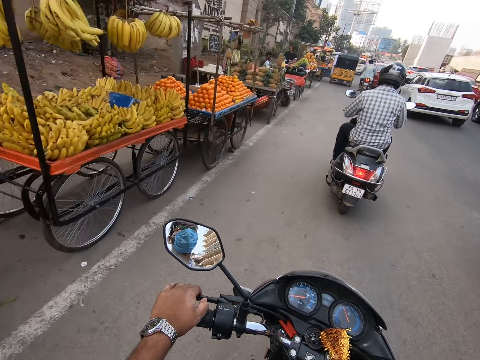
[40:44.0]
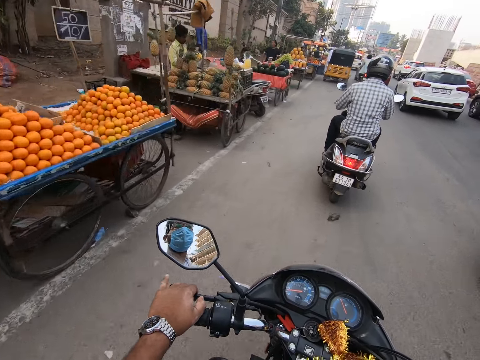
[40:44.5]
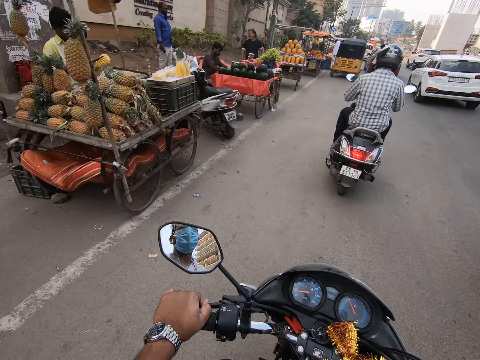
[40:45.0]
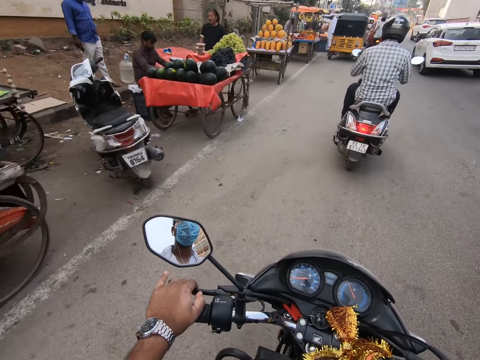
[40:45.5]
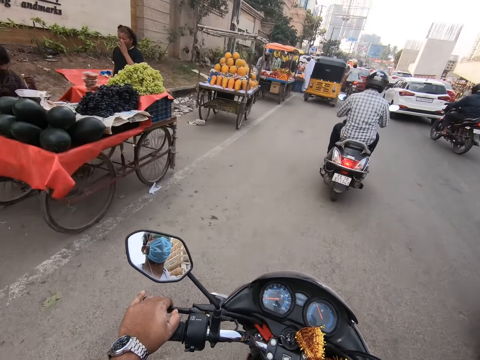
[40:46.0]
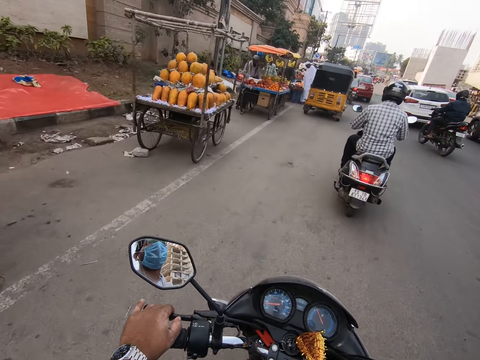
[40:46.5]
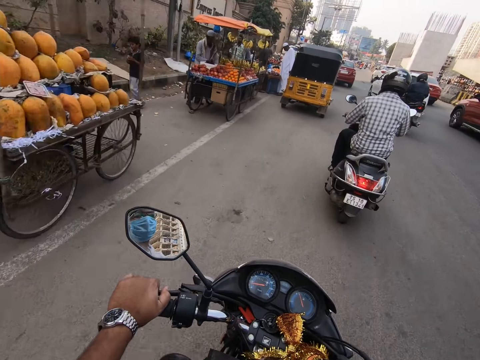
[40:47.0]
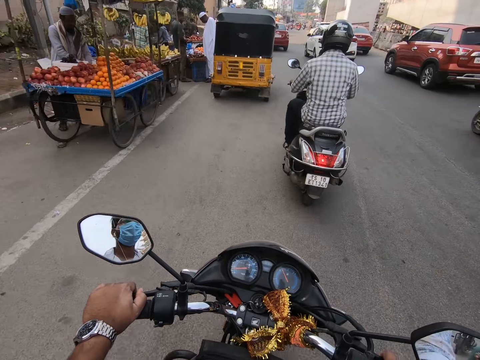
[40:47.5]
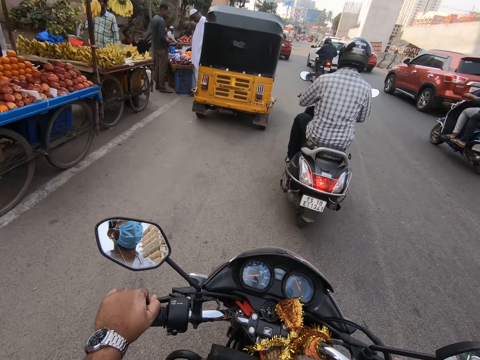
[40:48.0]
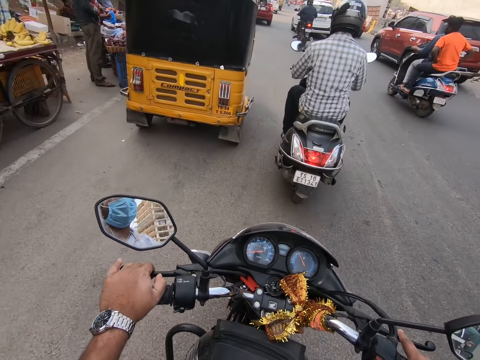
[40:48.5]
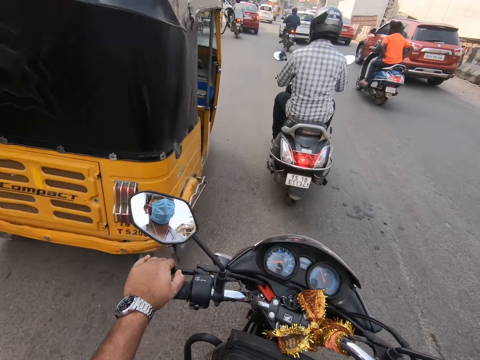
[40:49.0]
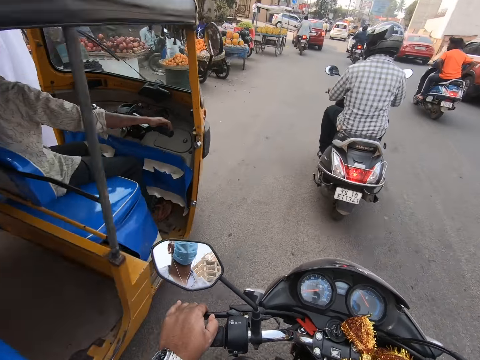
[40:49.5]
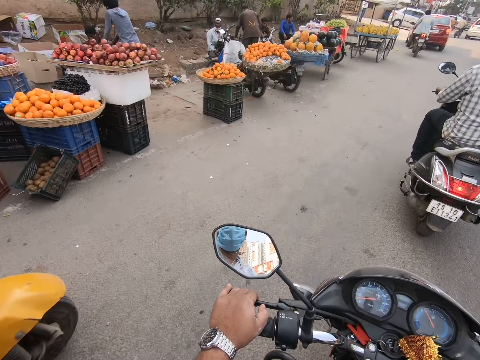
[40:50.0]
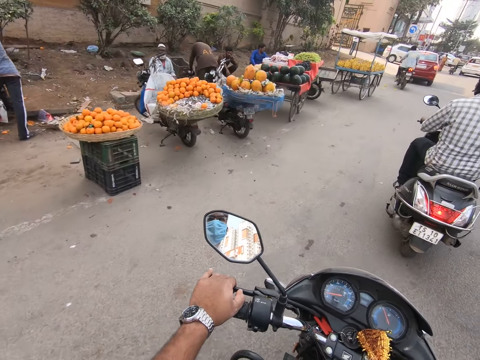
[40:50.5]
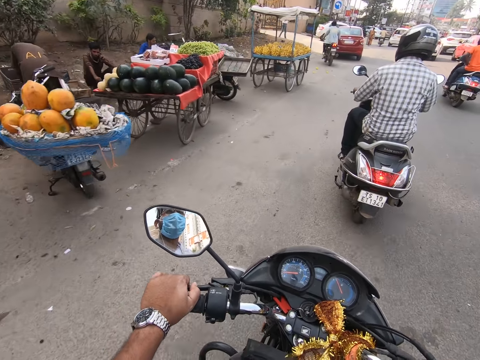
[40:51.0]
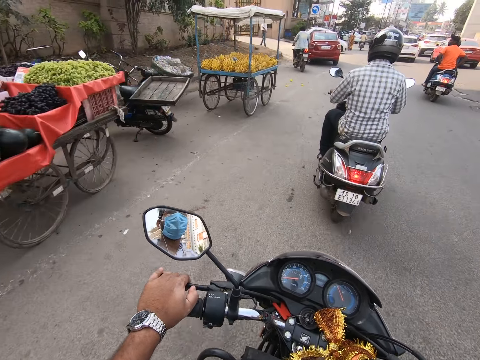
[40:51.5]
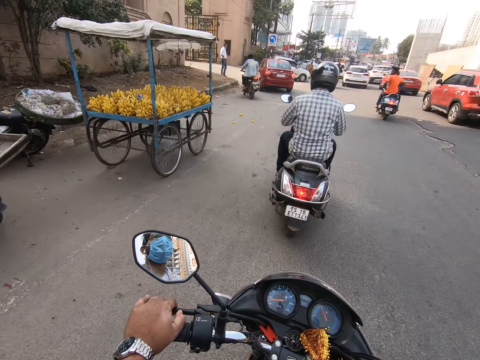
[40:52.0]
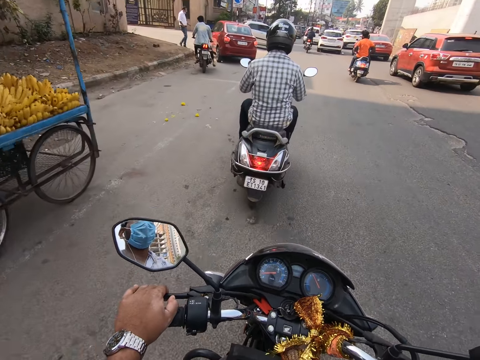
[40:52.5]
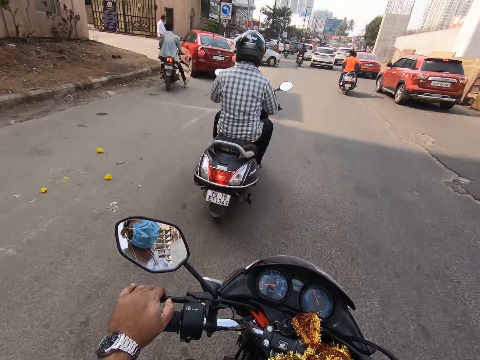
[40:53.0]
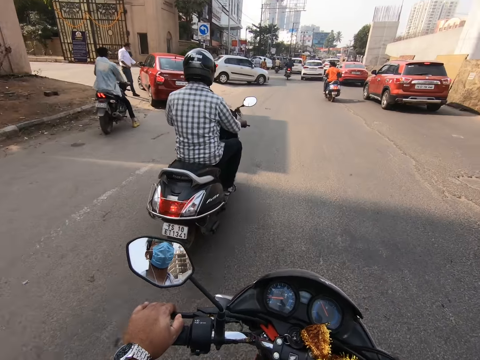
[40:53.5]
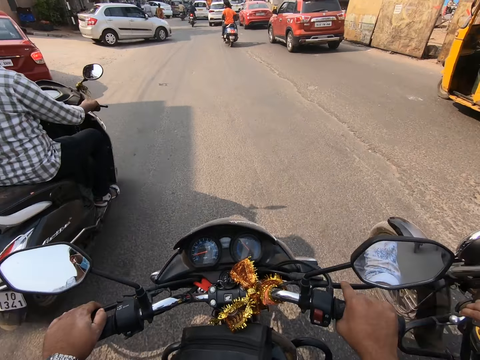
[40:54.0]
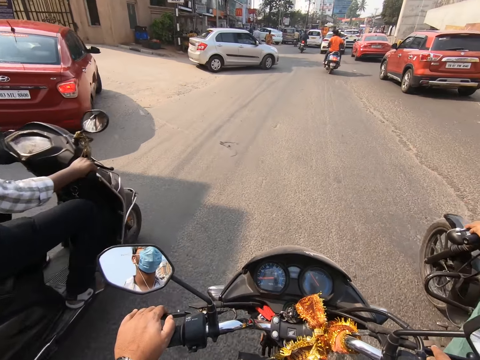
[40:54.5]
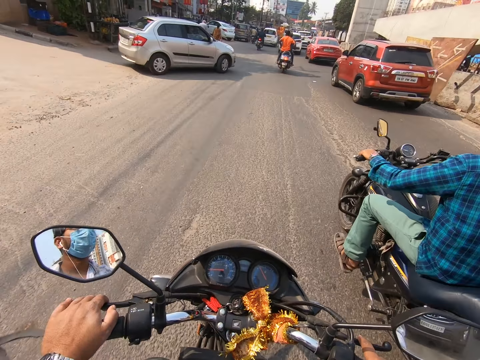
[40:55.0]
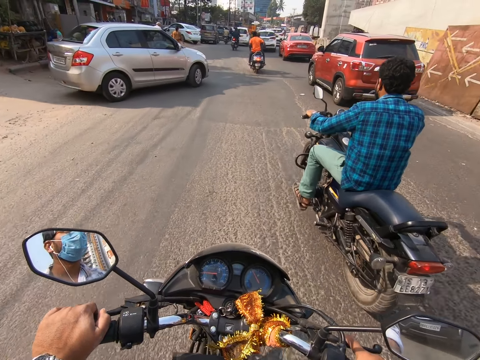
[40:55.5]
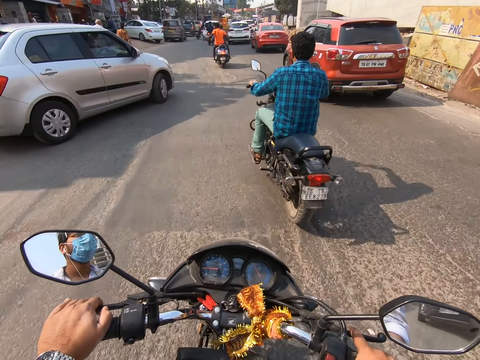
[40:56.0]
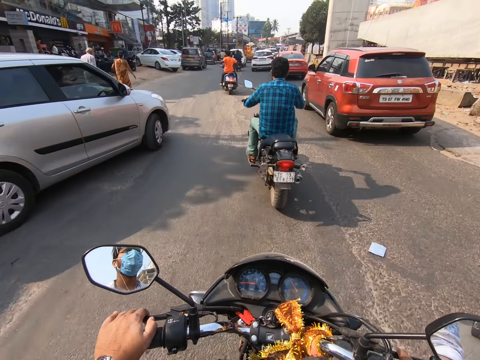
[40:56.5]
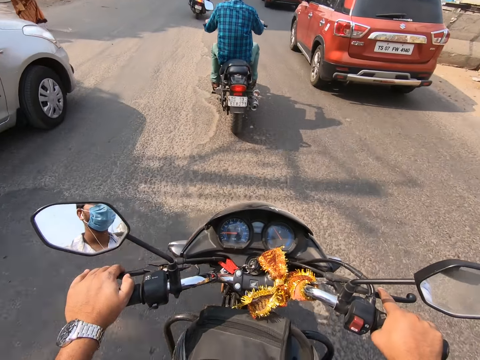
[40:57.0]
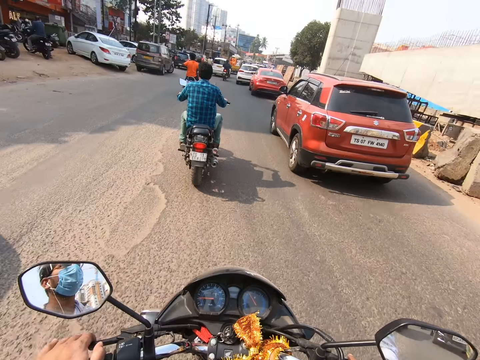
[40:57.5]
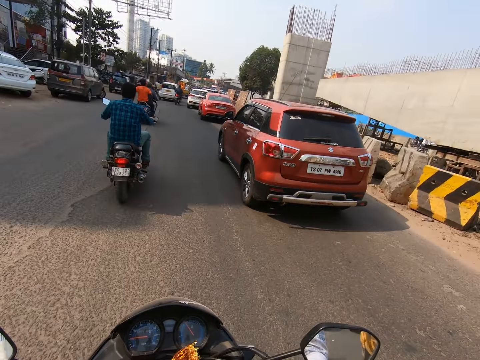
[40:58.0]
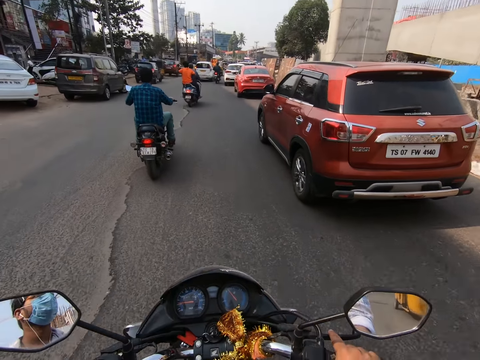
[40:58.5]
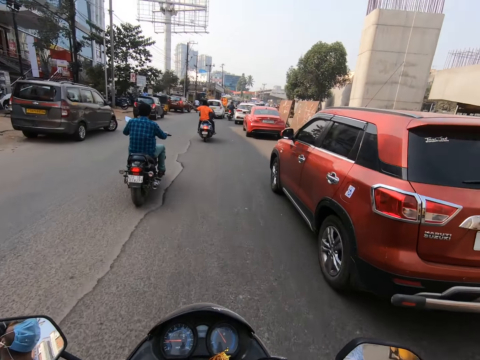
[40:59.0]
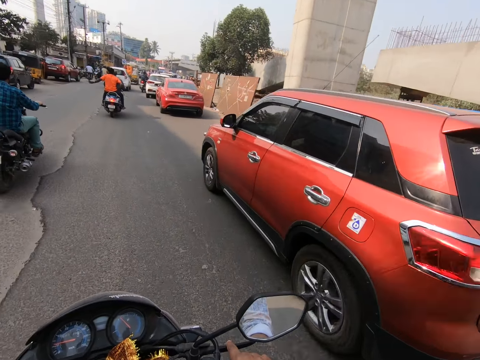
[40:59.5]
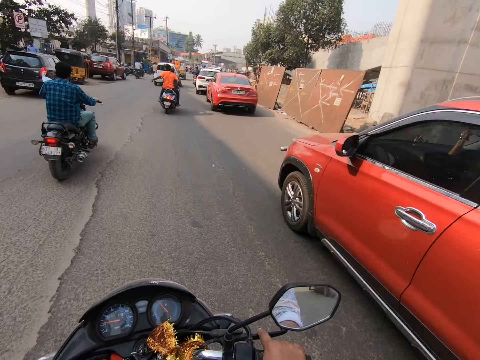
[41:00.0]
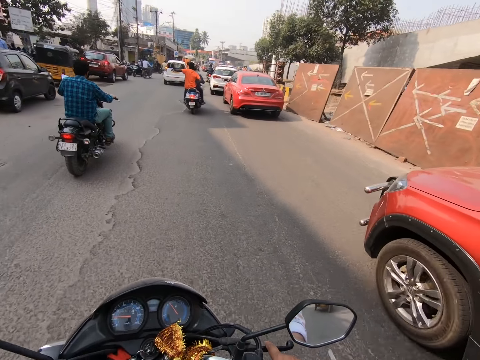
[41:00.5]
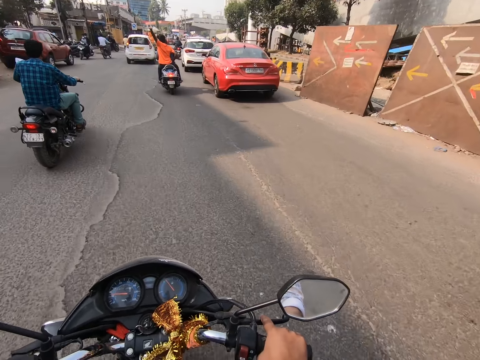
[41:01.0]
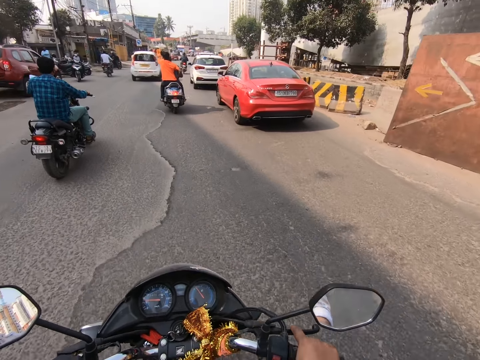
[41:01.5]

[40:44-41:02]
The camera wearer pulls the clutch lever of the motorcycle with his left hand. He rides past a yellow motorcycle. He rides past a rider. Another rider rides past the camera wearer. The camera wearer rides past a grey car. He rides past a red car.

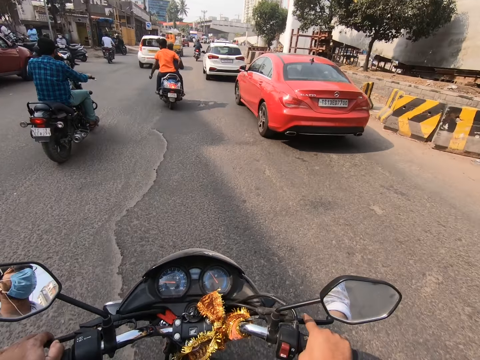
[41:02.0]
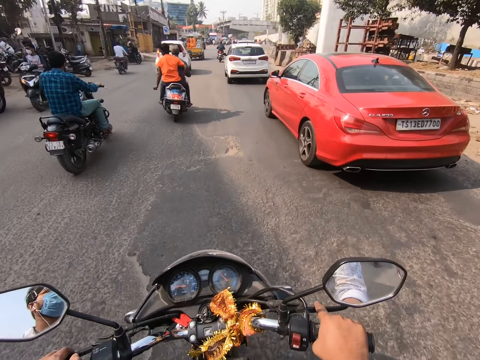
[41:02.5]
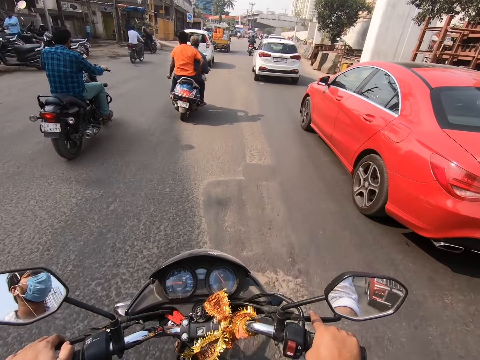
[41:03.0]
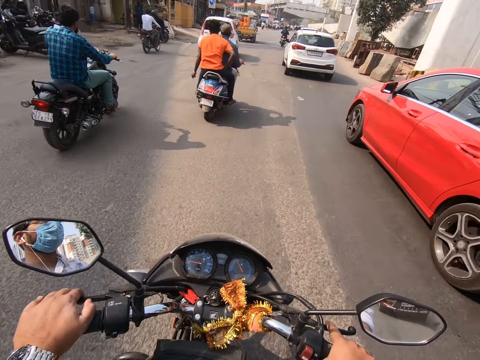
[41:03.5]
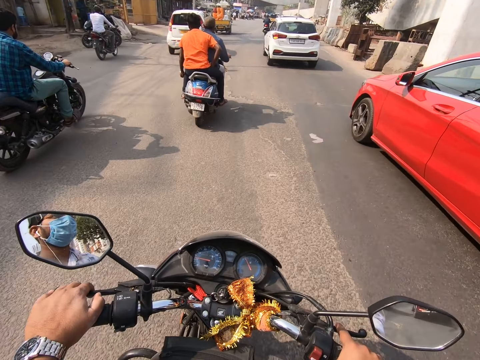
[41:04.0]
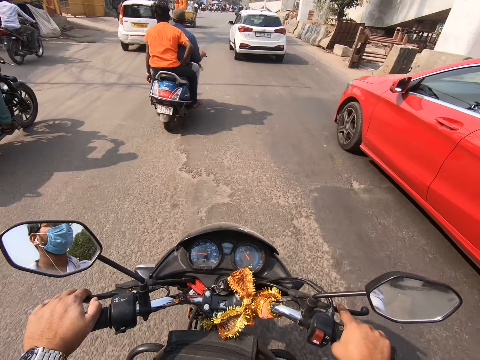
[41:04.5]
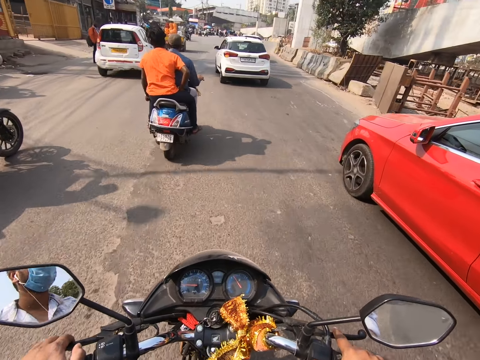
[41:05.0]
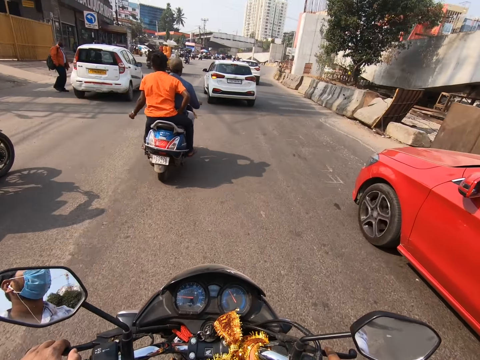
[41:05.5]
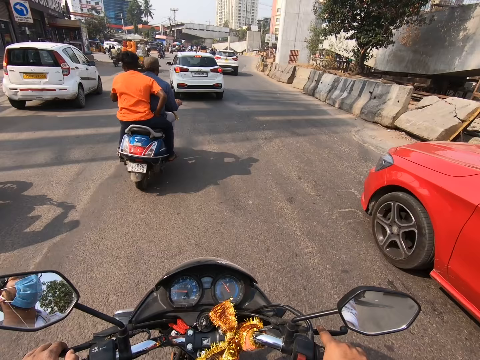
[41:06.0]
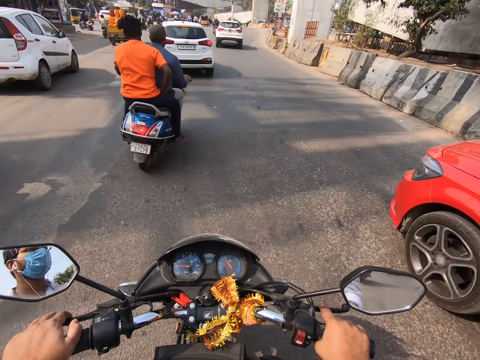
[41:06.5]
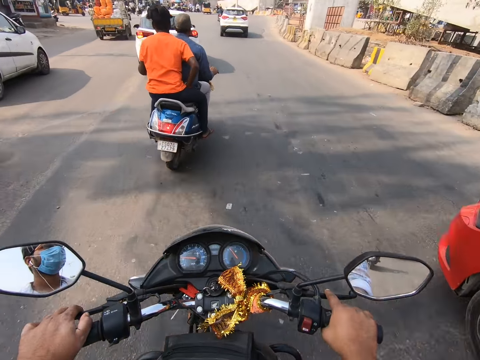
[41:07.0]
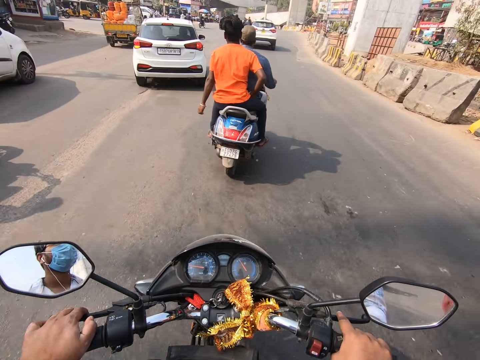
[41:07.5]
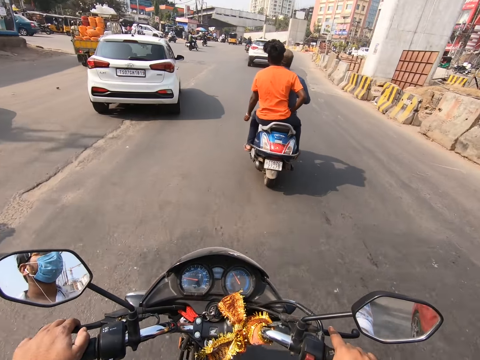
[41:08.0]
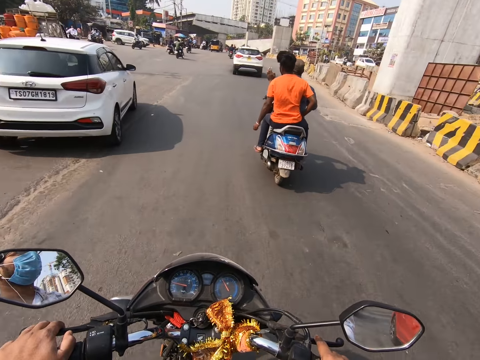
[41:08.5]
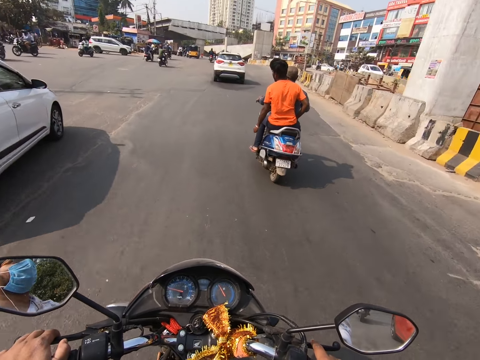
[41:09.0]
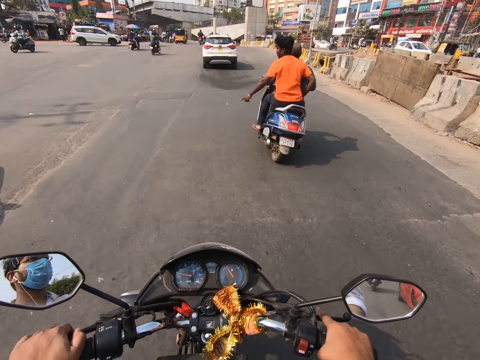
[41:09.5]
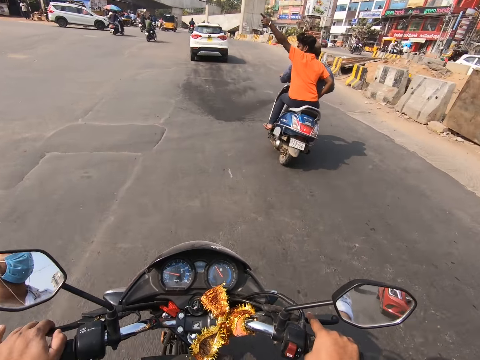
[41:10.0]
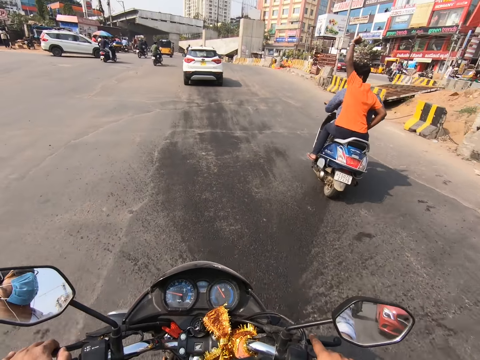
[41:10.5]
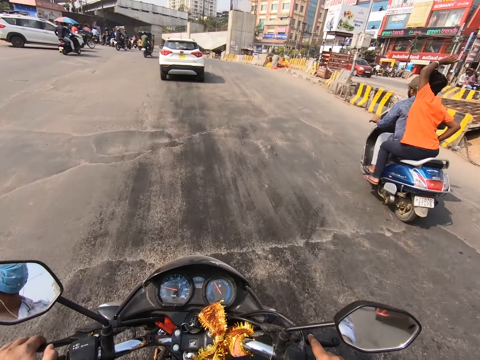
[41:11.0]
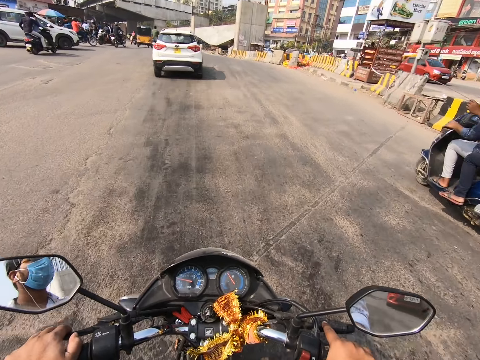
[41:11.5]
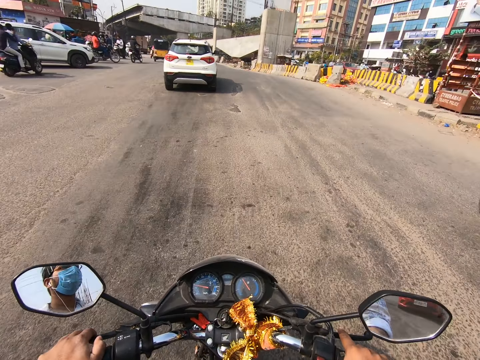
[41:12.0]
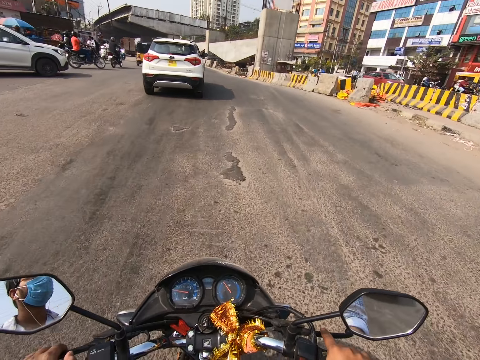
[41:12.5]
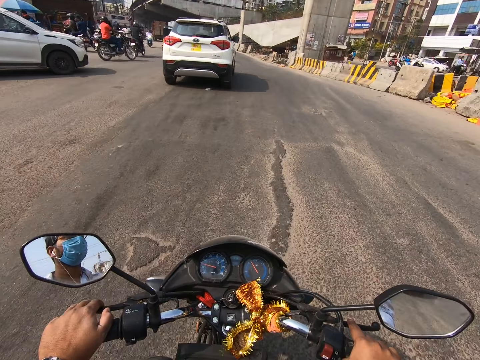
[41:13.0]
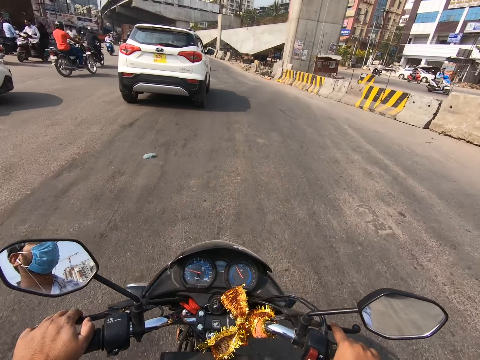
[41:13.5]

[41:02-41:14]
The camera wearer rides past a red car. They ride past a white car. They ride past a rider.
